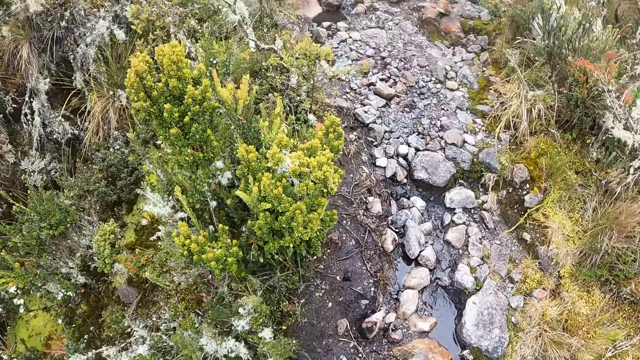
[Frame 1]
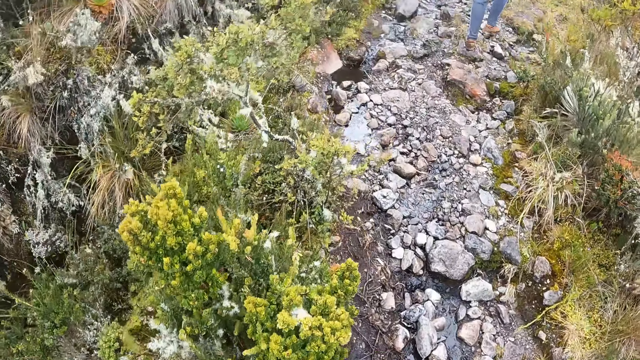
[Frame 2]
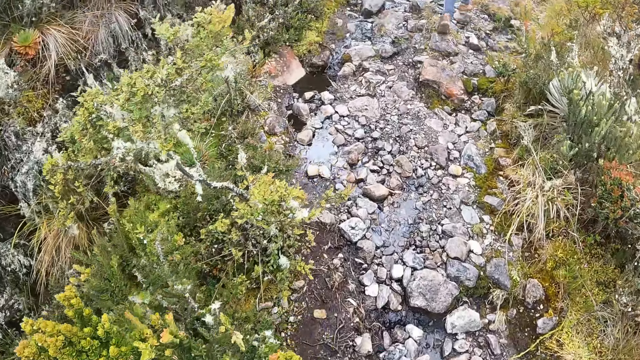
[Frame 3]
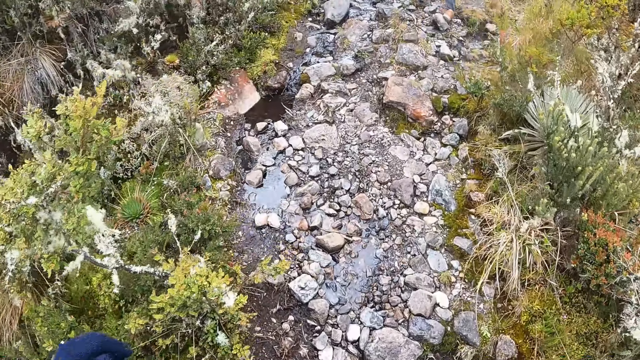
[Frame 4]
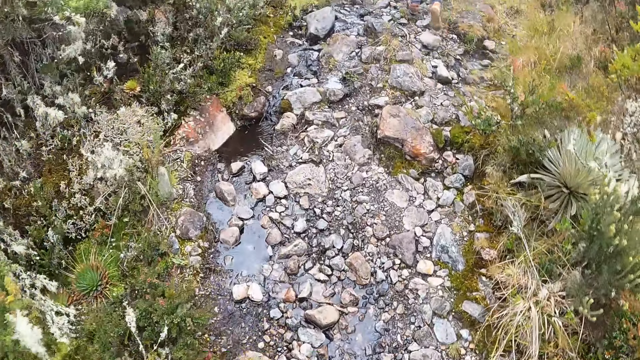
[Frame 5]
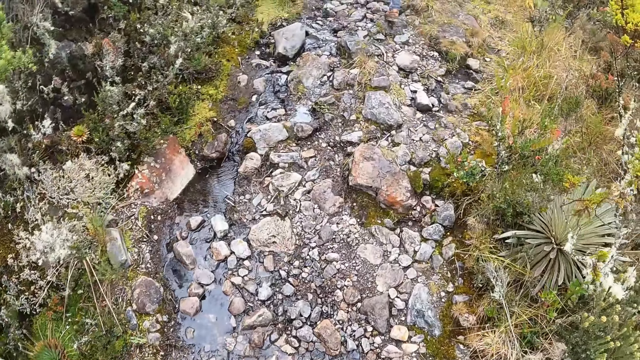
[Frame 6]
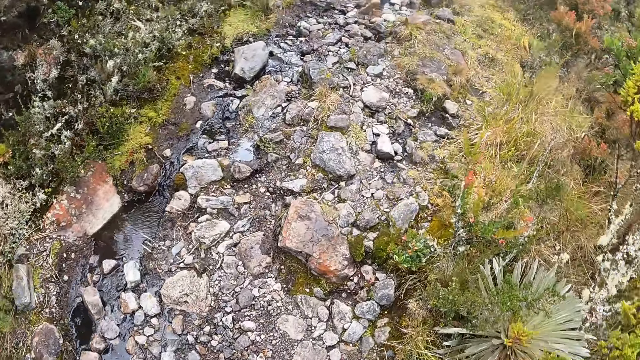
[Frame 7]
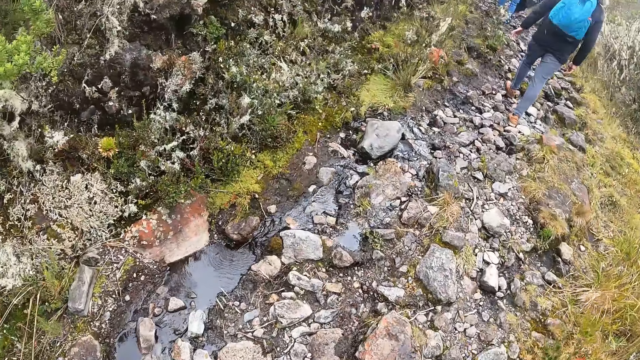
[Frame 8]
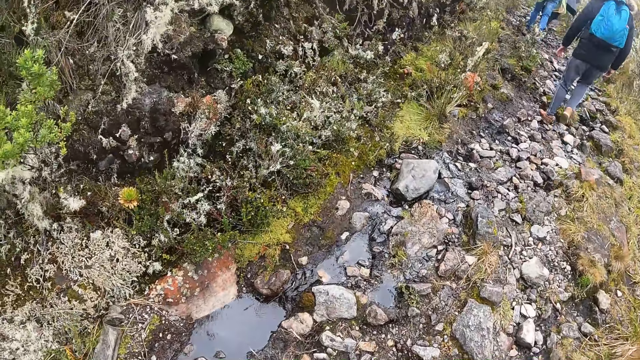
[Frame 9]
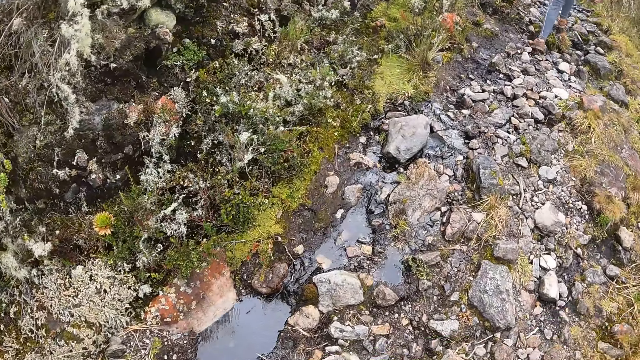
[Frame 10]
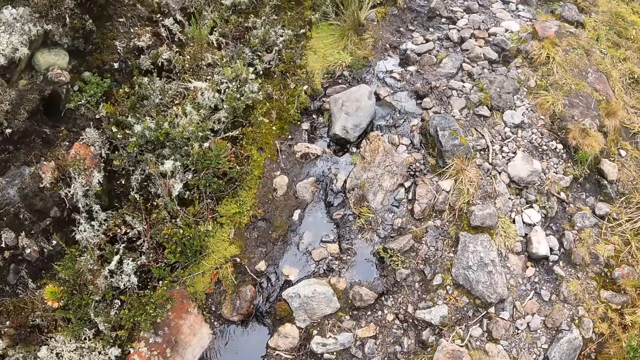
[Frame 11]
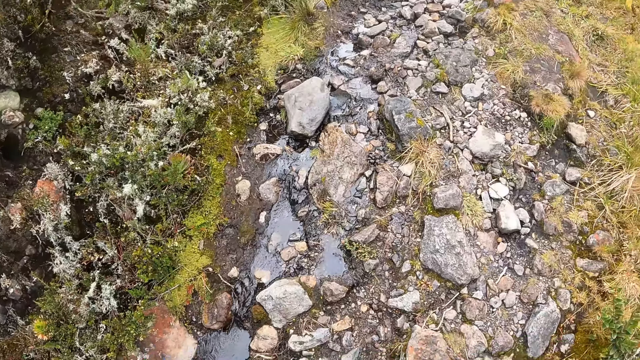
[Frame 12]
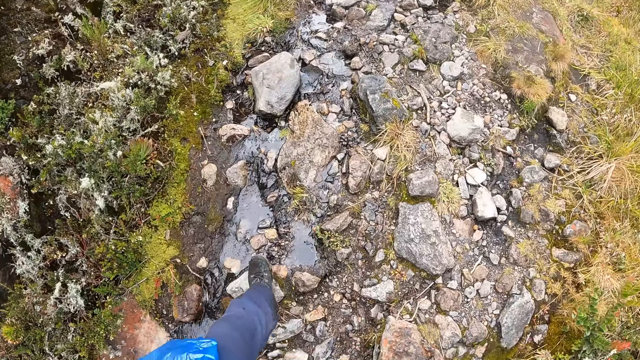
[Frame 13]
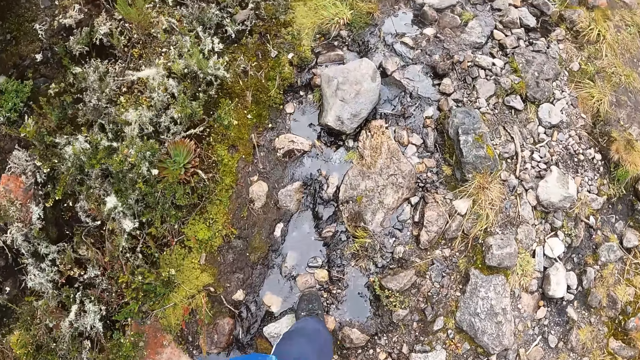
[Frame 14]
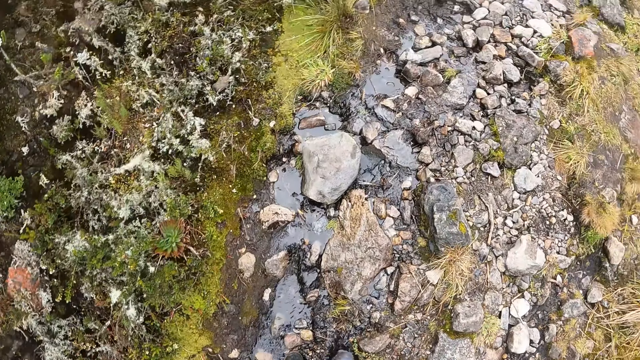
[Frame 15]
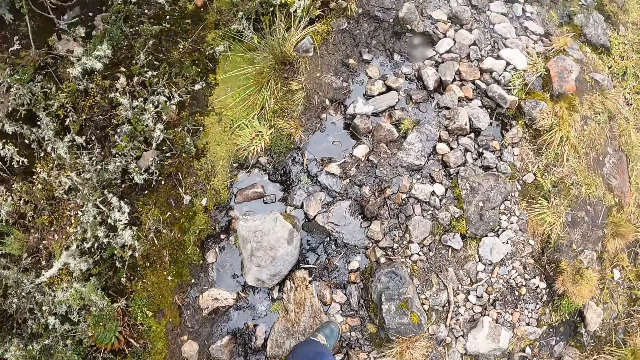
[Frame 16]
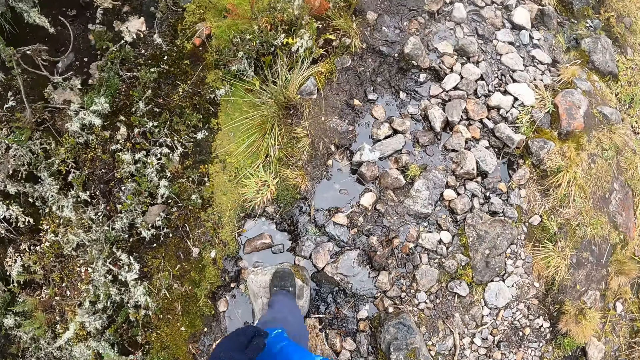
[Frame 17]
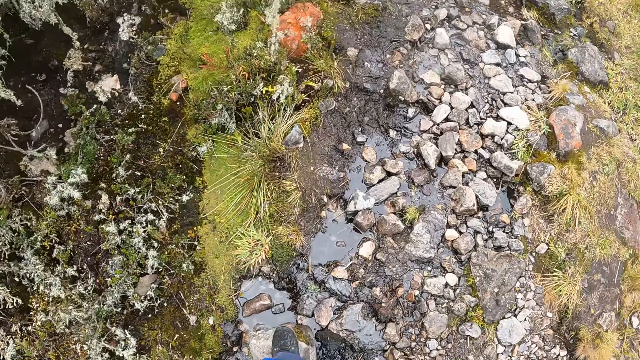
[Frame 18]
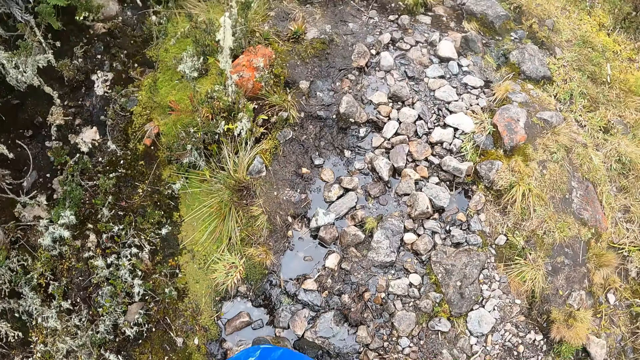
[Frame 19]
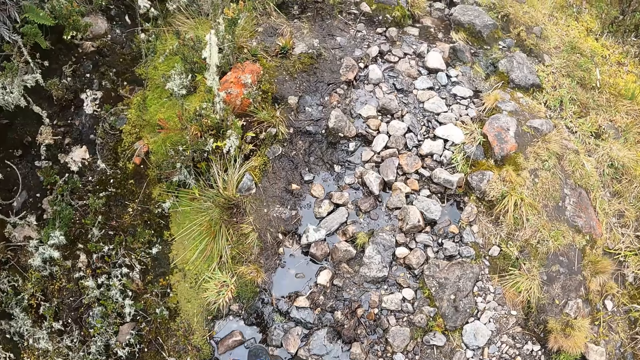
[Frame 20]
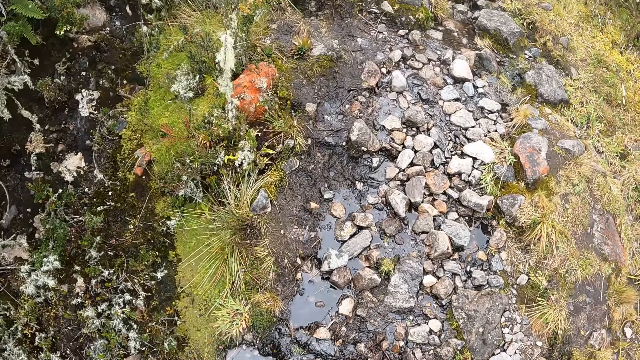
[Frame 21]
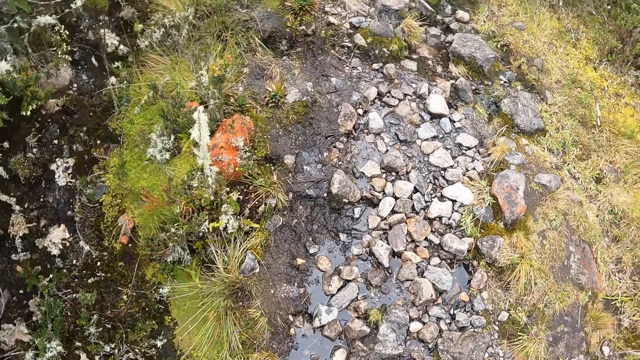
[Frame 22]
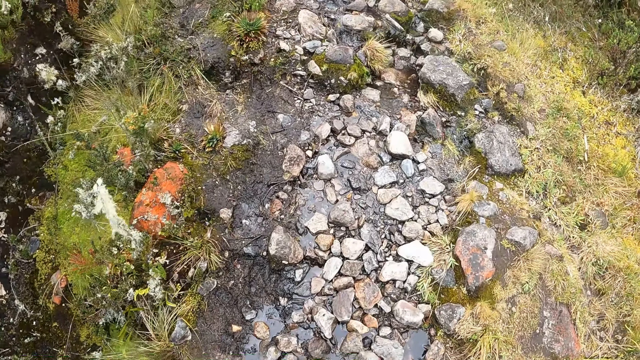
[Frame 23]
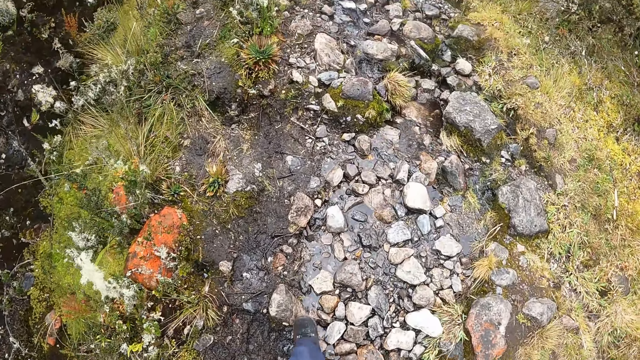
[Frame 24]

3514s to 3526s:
The camera wearer looks at the ground. They look to the left. They look at the ground. They step ahead.

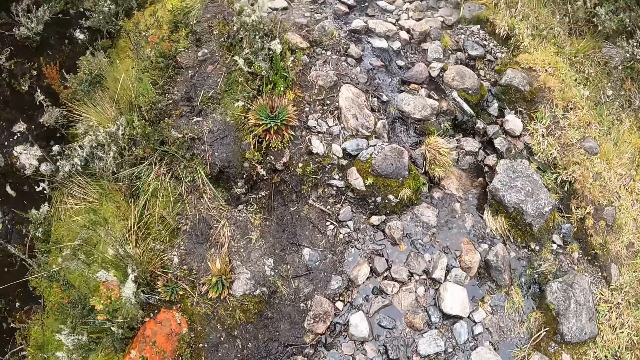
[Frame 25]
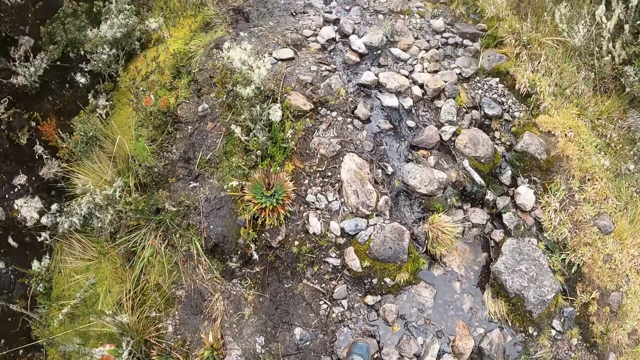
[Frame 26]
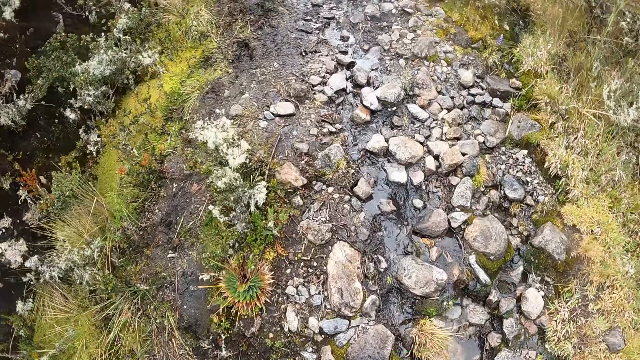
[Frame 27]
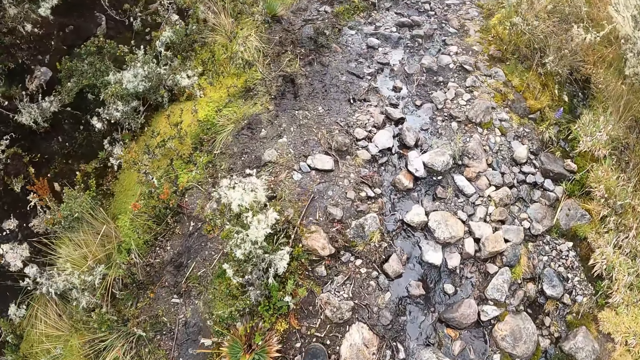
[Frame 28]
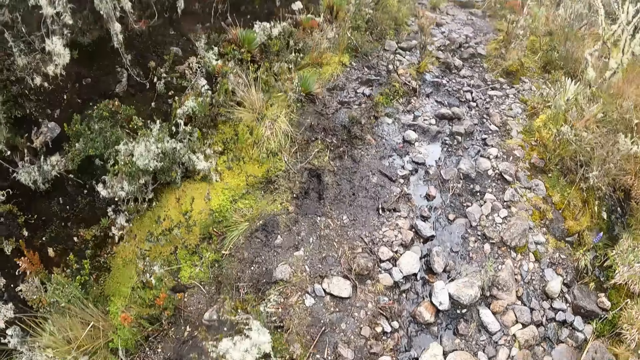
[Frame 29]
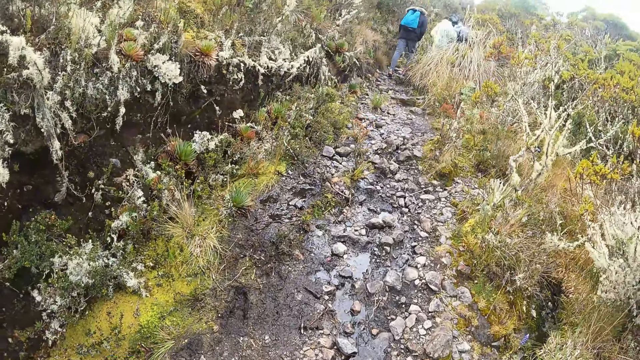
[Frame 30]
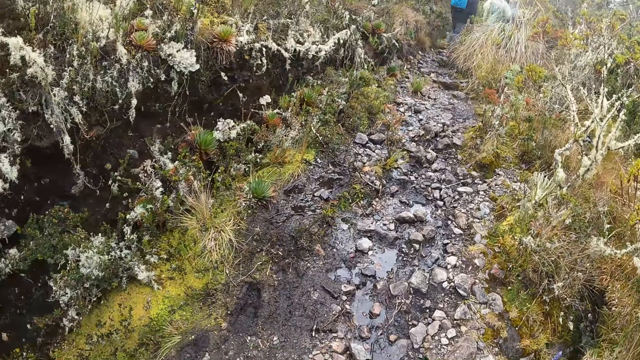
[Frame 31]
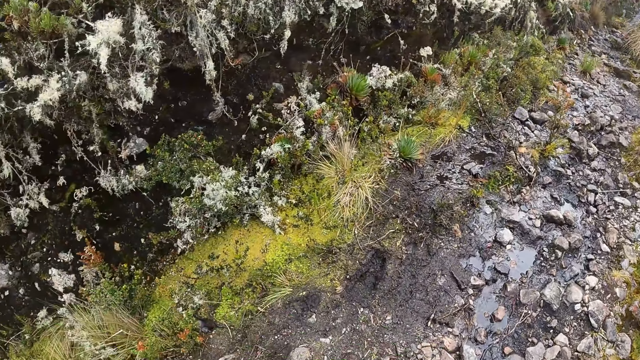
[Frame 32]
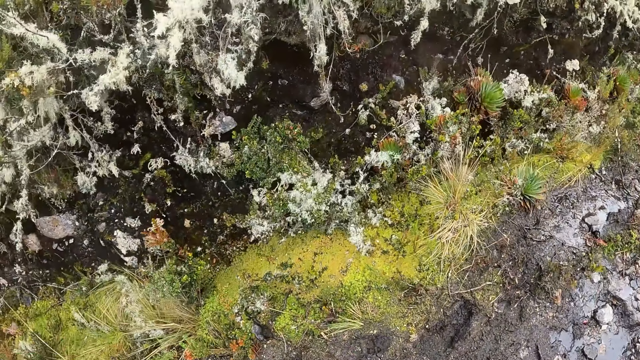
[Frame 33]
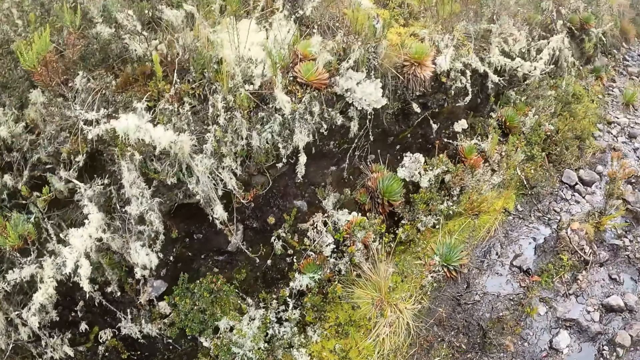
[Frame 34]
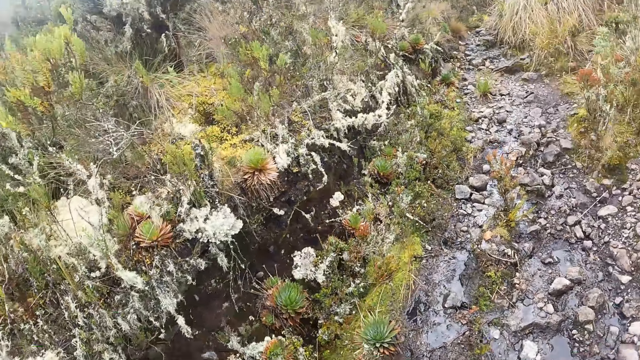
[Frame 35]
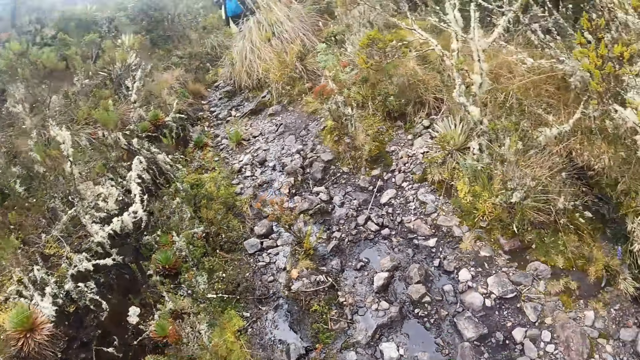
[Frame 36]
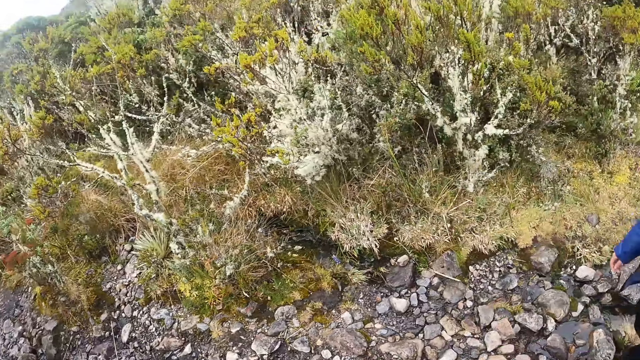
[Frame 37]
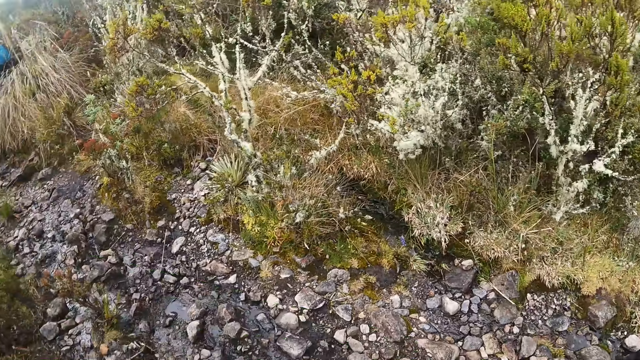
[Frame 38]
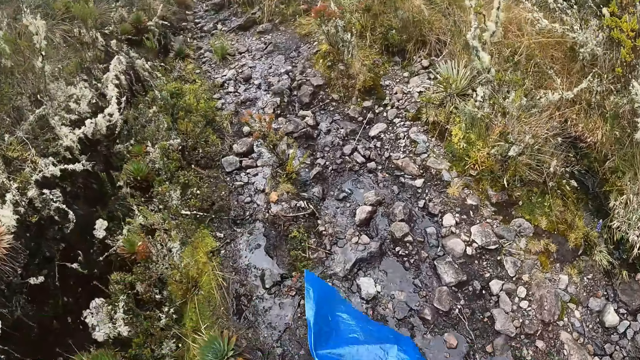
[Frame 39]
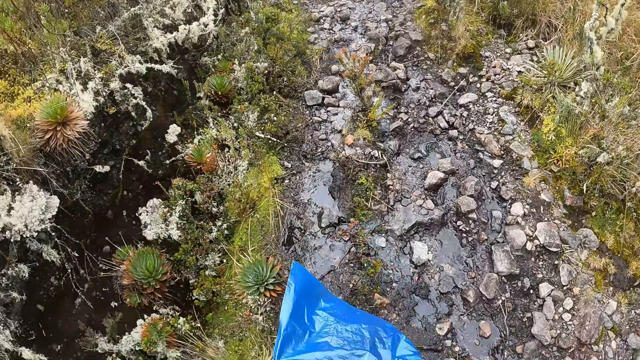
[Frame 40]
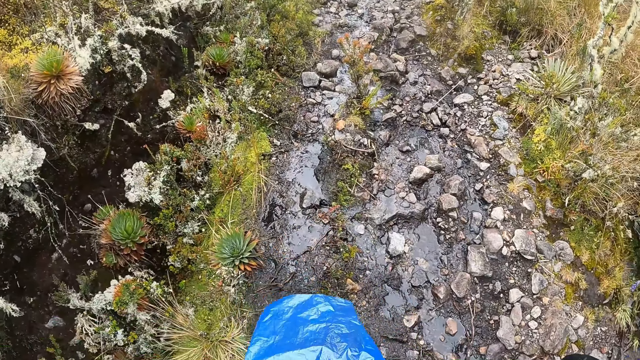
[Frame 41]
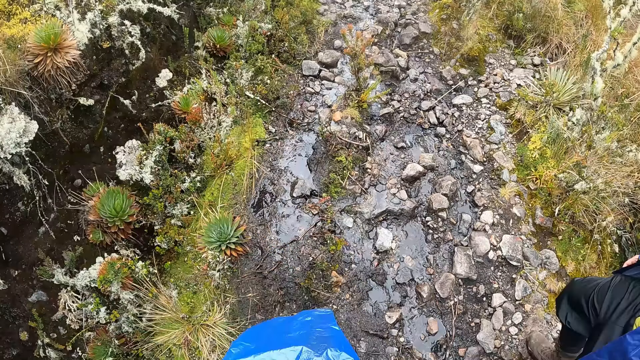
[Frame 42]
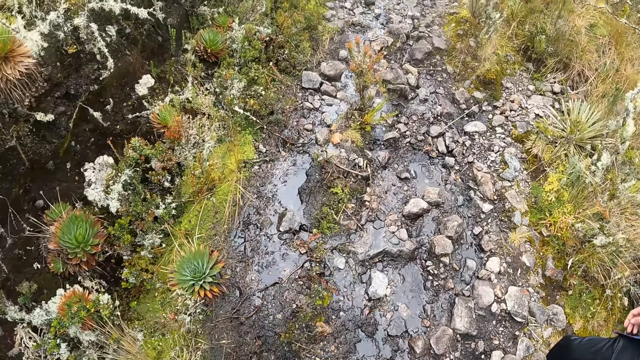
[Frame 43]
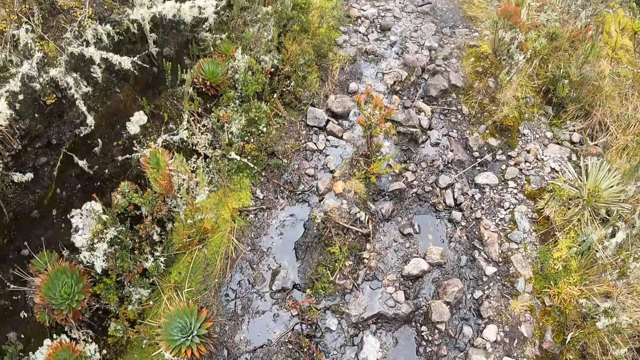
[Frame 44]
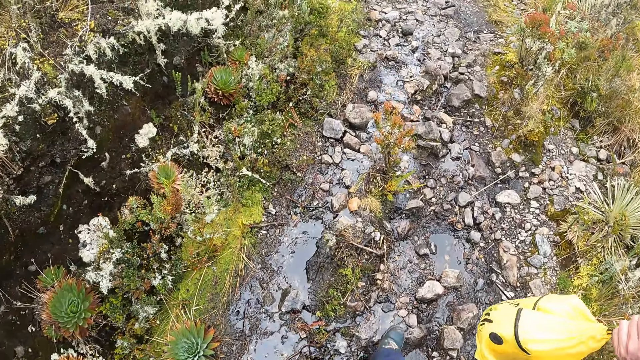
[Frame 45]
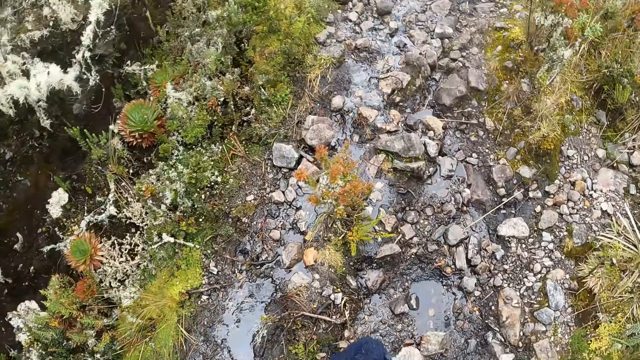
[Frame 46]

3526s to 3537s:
The camera wearer looks around. A man walks beside the camera wearer. The man walks down the bush path. The camera wearer walks down the bush path. The man holds a yellow bag in both hands.
